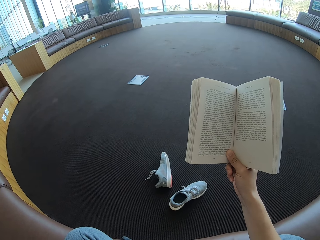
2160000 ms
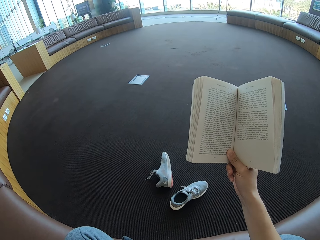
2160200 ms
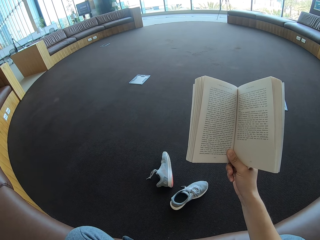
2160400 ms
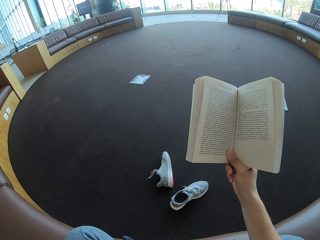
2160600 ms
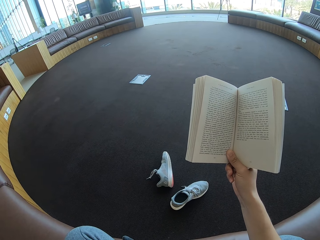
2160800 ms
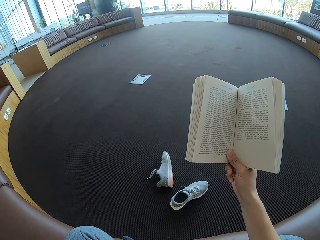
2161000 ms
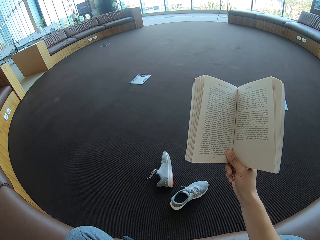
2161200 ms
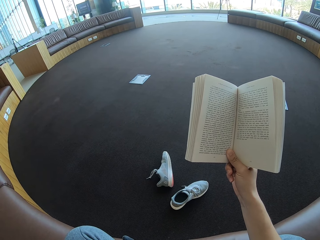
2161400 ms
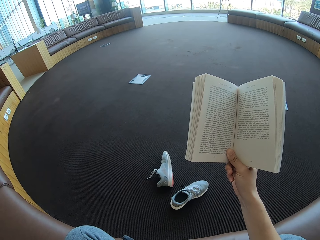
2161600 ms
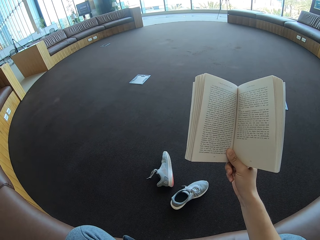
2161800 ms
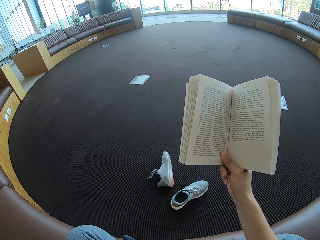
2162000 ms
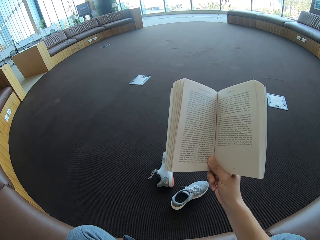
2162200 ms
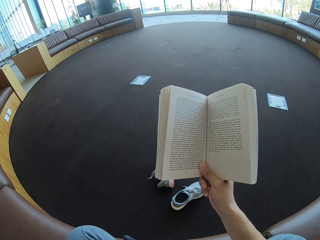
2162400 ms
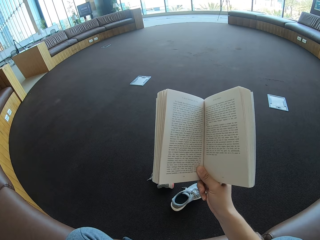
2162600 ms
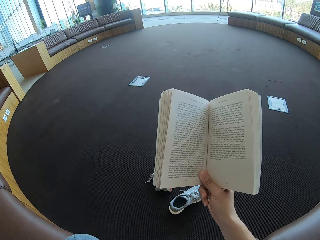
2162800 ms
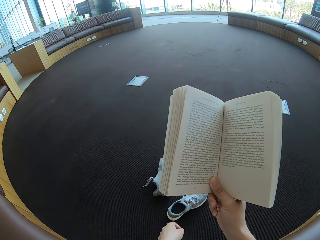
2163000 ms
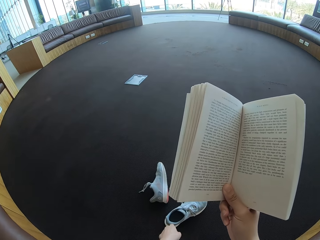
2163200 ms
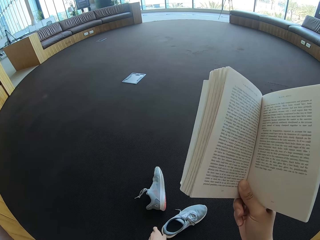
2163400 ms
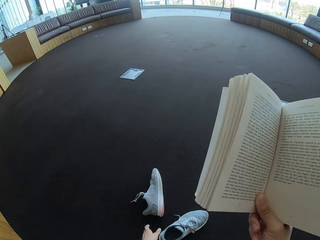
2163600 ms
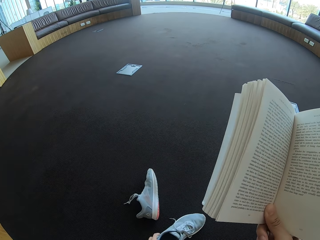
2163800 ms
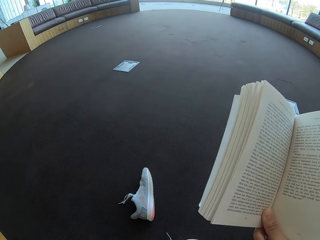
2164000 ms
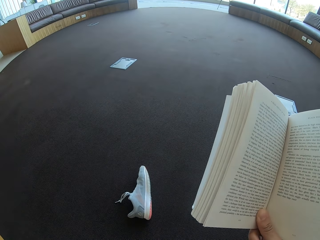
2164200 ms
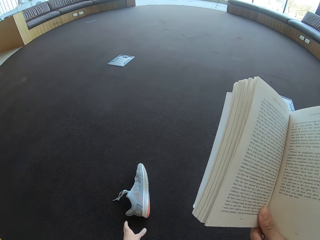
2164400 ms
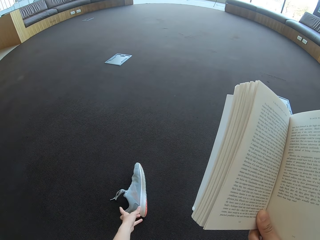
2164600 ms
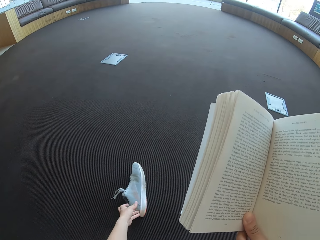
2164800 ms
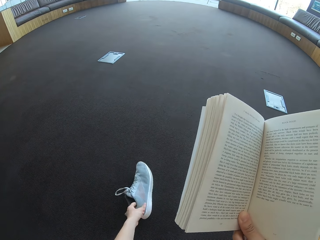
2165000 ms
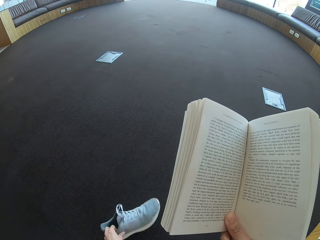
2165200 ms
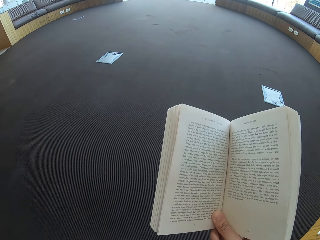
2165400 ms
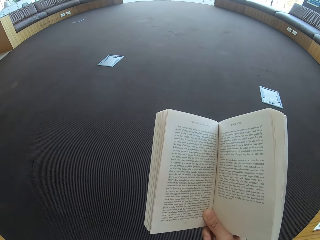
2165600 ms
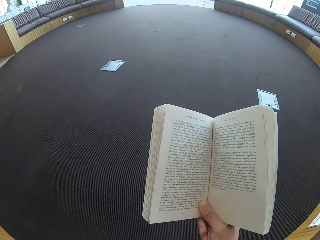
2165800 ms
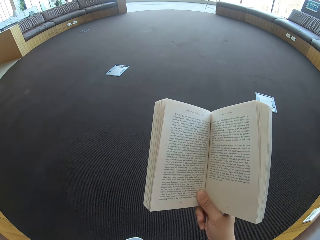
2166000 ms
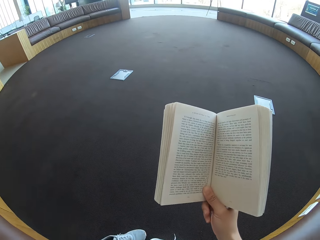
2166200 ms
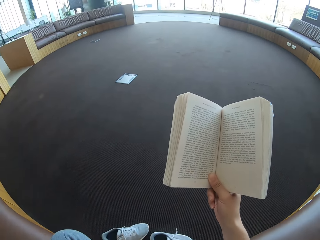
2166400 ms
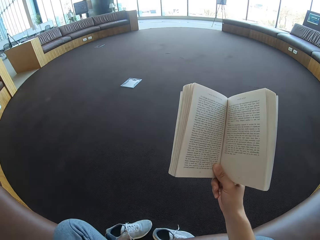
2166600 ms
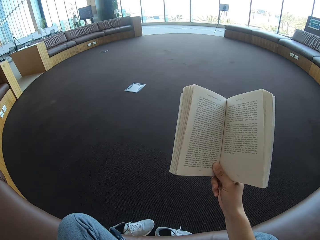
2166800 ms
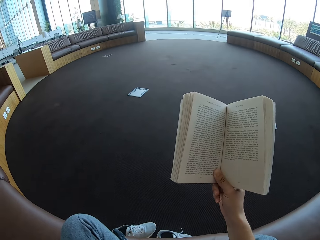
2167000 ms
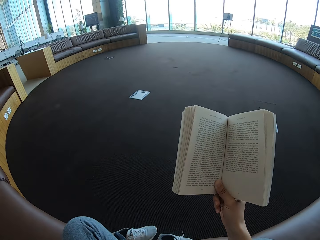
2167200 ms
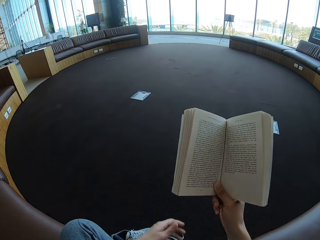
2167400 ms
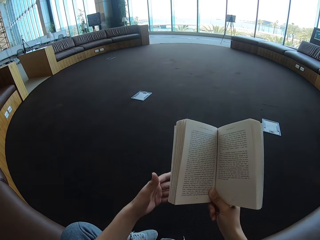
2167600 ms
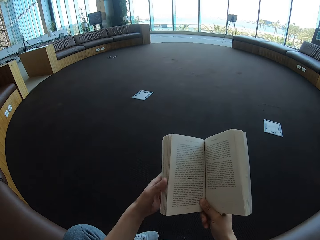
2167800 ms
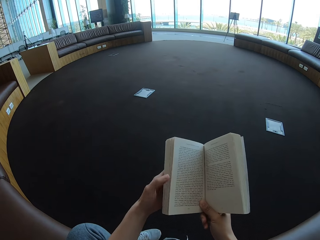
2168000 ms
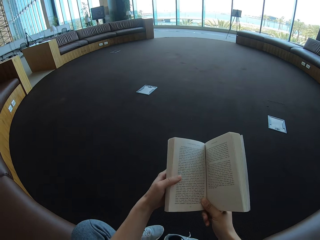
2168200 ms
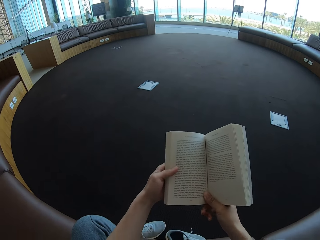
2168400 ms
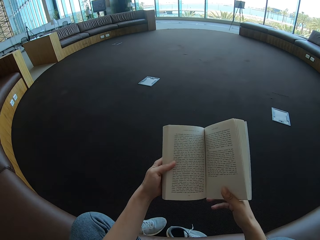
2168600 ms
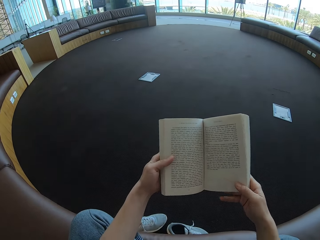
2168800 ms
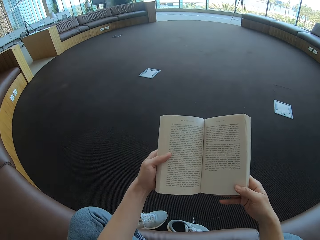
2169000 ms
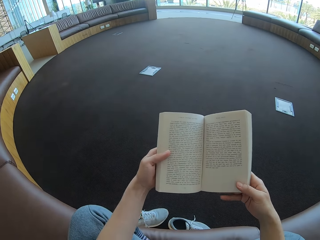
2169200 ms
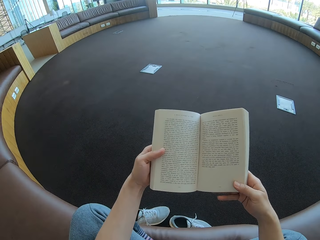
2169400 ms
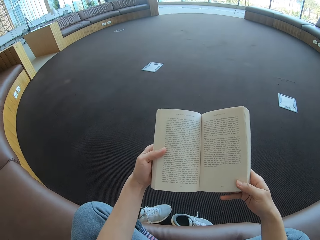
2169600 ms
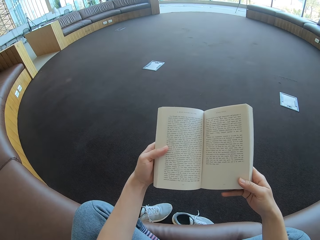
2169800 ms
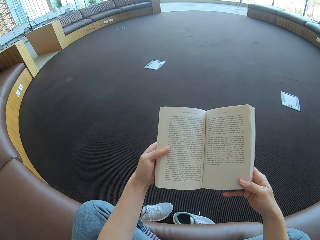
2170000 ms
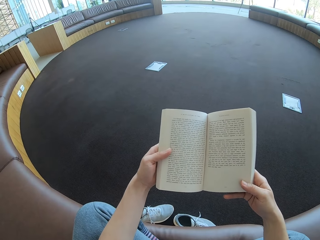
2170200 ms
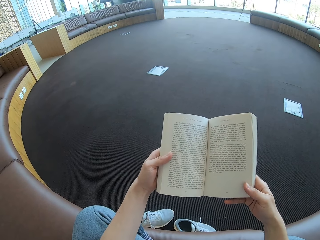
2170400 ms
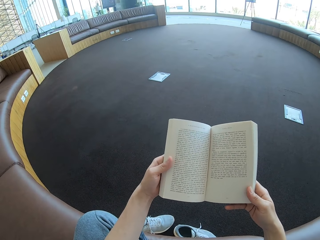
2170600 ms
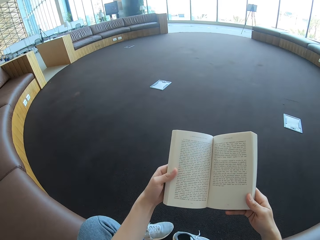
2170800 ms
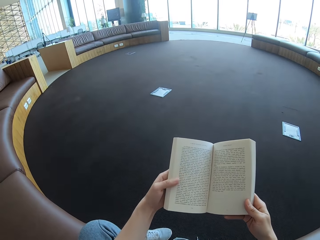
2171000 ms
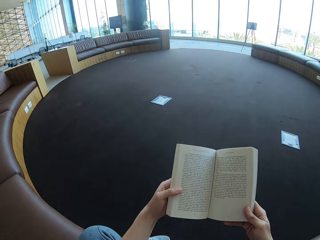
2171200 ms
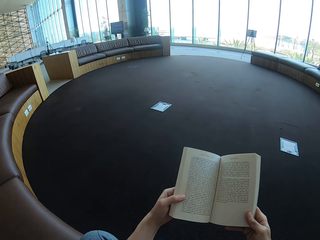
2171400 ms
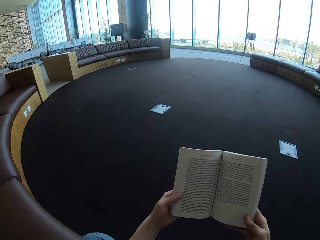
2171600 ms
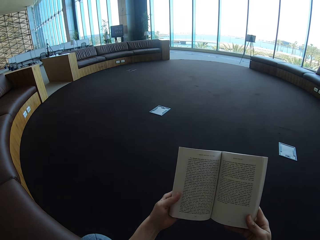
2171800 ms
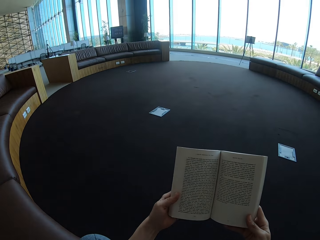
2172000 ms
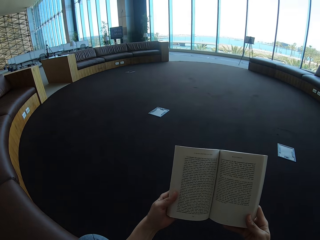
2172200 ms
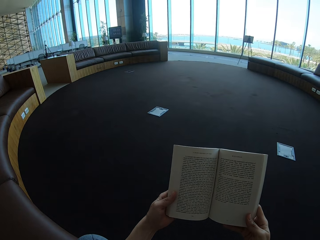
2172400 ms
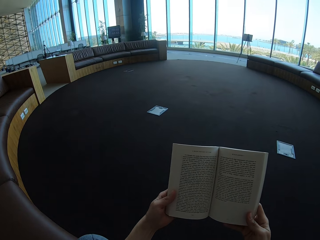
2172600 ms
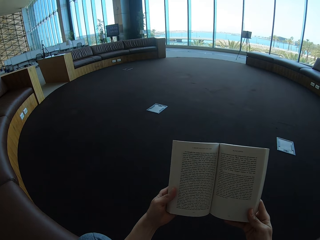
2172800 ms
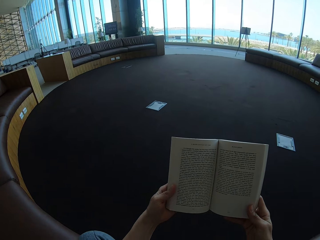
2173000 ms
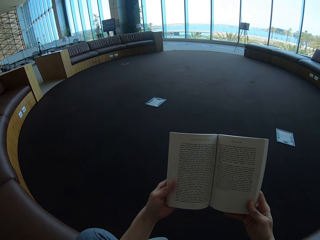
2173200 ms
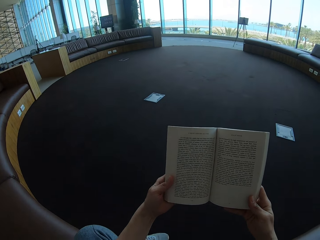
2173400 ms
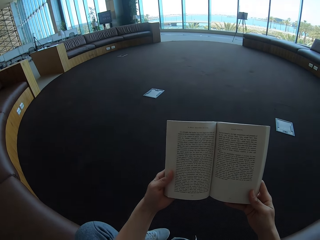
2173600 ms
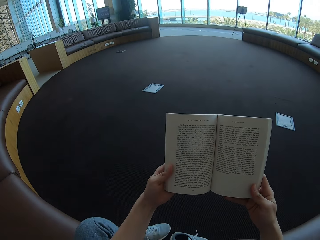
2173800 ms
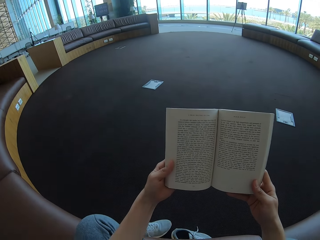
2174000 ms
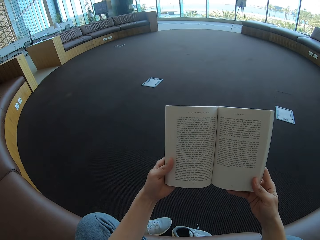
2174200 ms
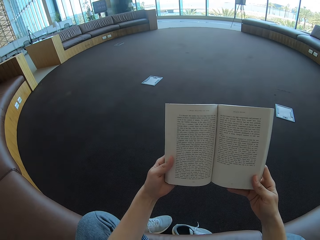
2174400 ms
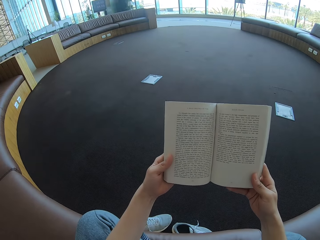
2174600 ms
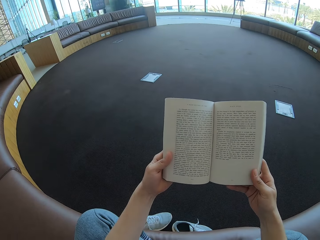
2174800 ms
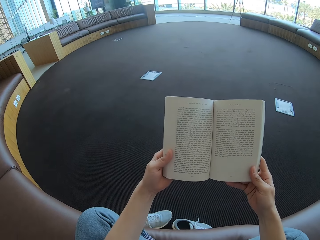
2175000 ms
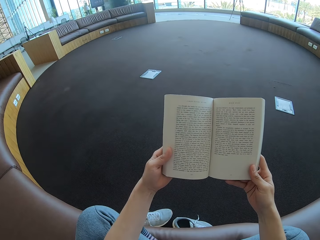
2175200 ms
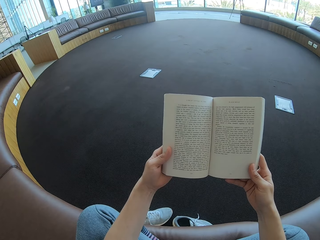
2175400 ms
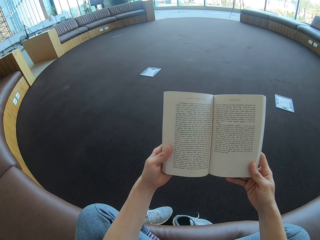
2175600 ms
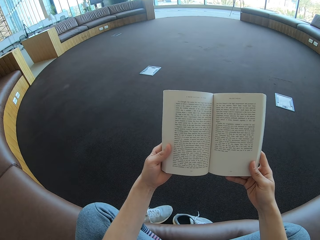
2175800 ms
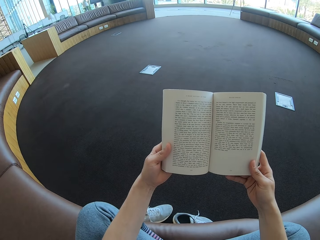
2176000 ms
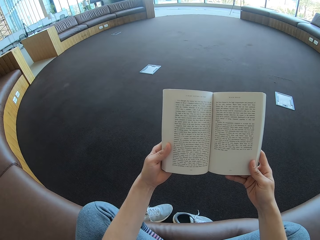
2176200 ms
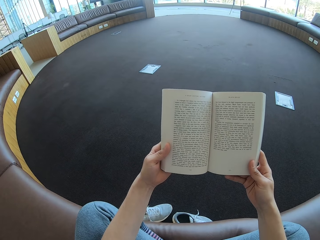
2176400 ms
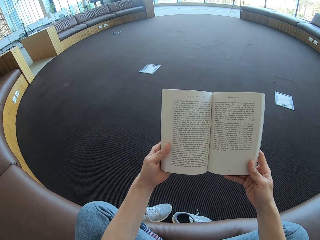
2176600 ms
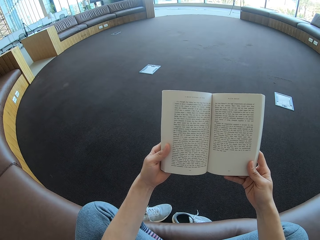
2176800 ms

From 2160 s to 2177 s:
The camera wearer reads the story book. They pick the shoes. They hold the story book with the right hand. They hold the story book with both hands.

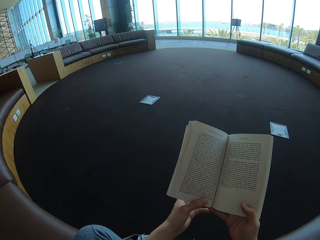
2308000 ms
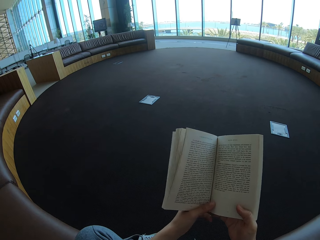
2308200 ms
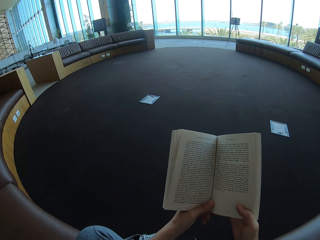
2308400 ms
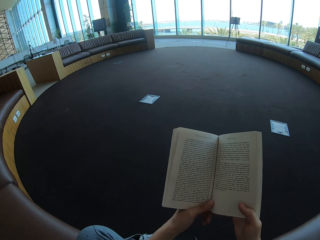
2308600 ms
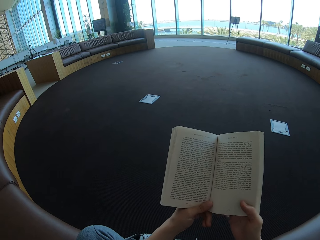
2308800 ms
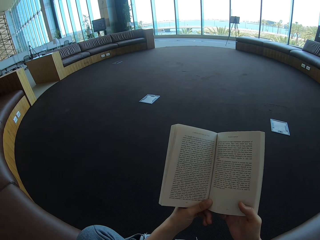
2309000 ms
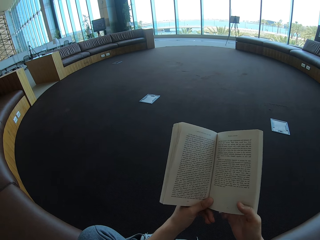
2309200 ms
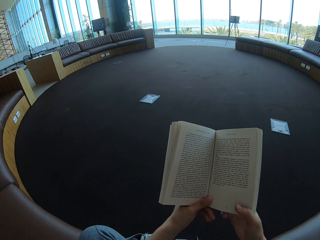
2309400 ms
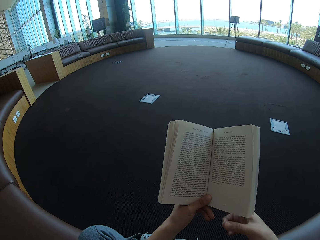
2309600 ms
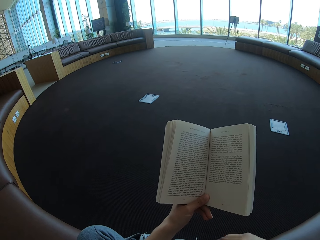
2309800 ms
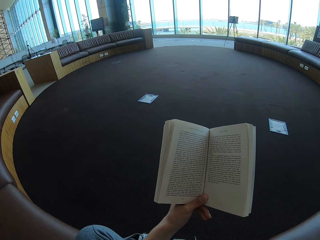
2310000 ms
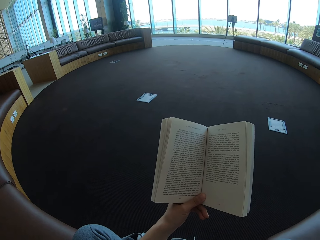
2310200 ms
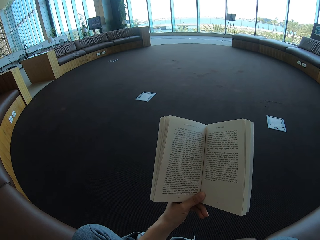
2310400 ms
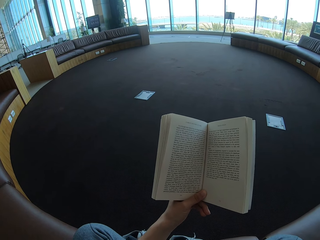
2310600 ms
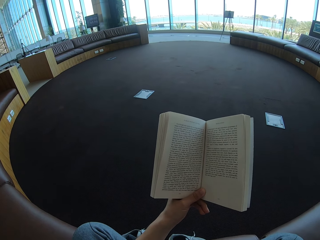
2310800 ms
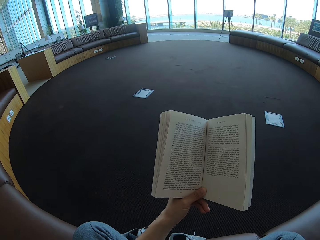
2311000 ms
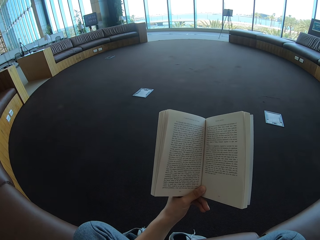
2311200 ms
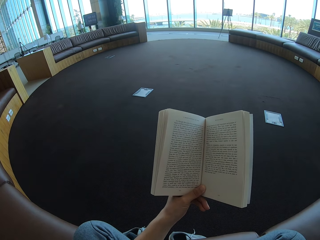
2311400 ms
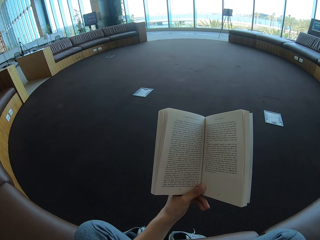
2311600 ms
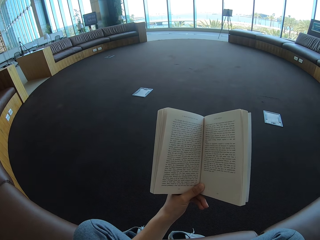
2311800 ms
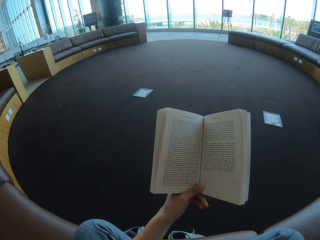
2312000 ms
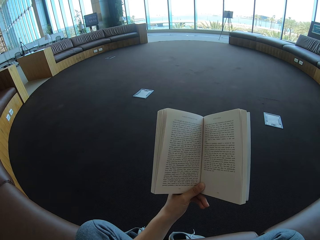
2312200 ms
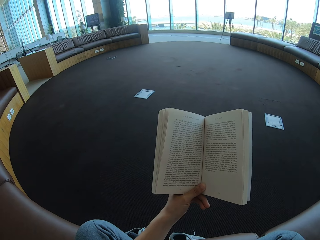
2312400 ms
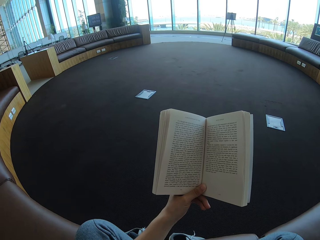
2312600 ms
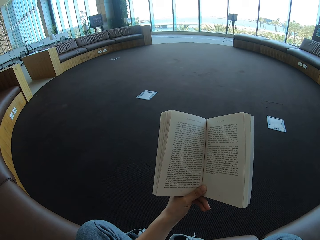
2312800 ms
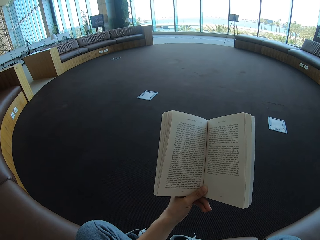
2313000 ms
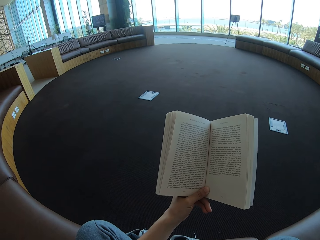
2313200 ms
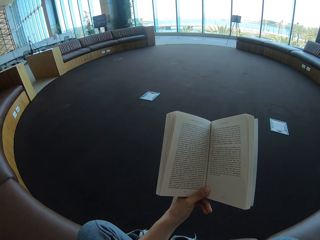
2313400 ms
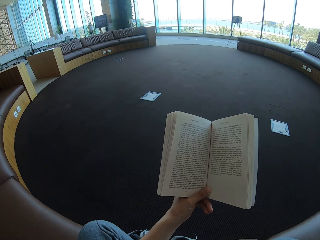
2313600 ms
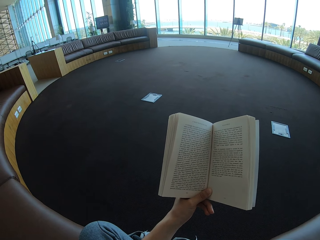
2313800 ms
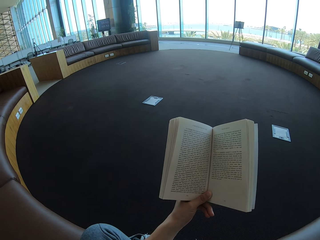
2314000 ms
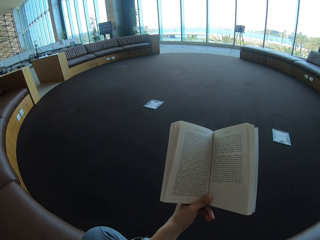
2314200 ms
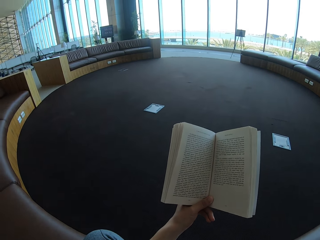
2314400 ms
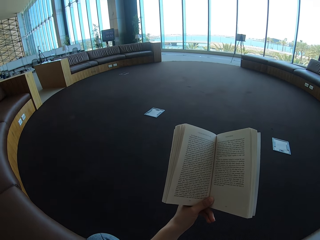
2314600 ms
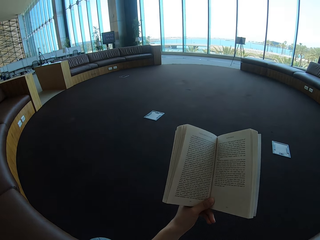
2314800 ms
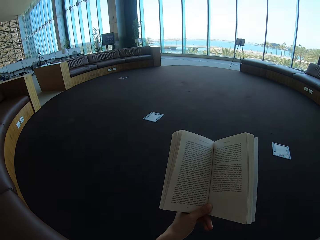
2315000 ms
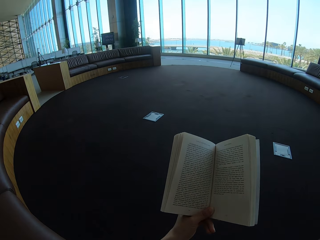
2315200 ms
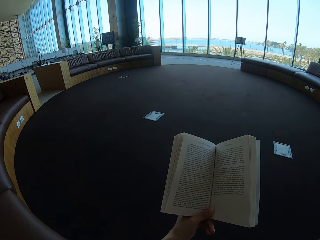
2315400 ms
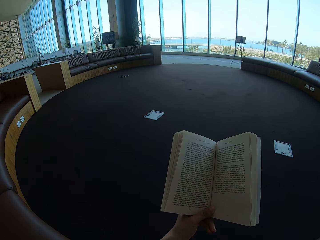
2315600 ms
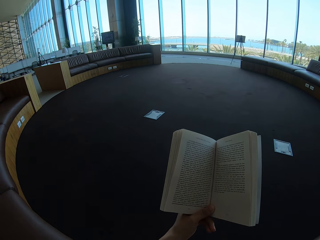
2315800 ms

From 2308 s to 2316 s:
The camera wearer holds the book with one hand. She moves her hand. She reads the book.
